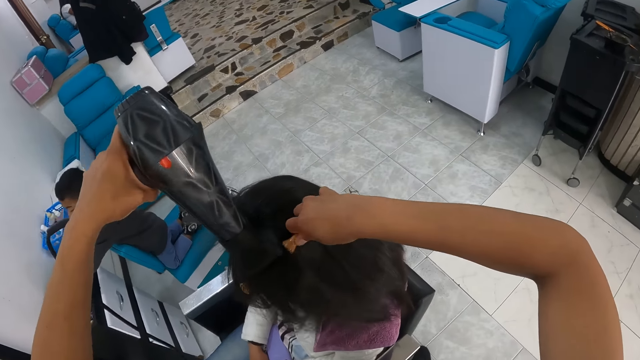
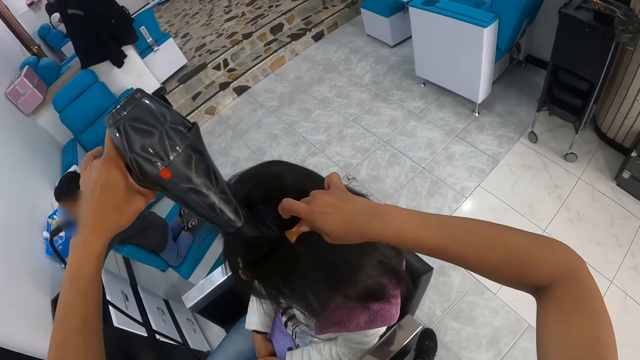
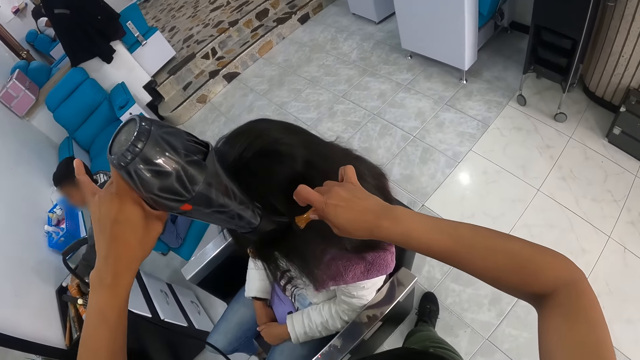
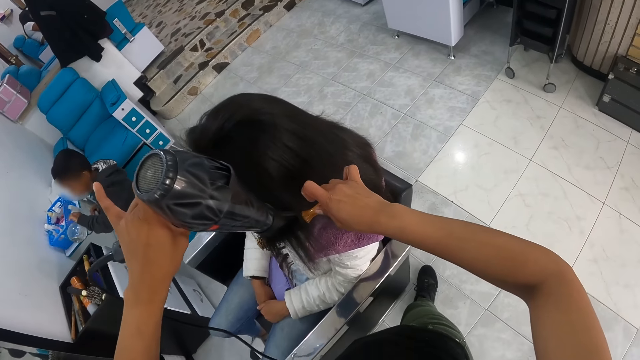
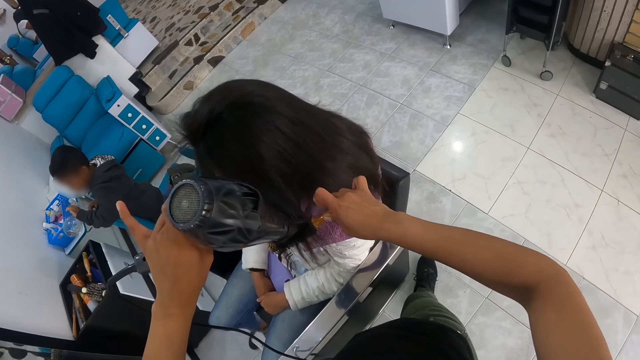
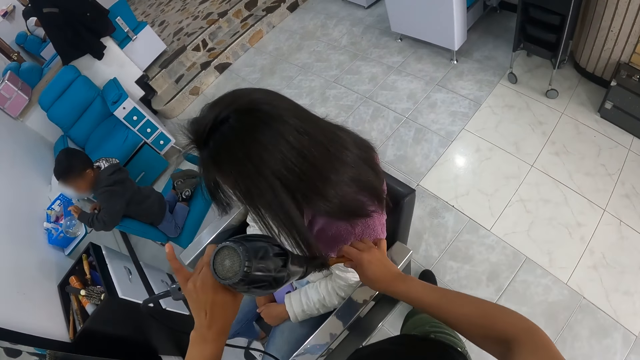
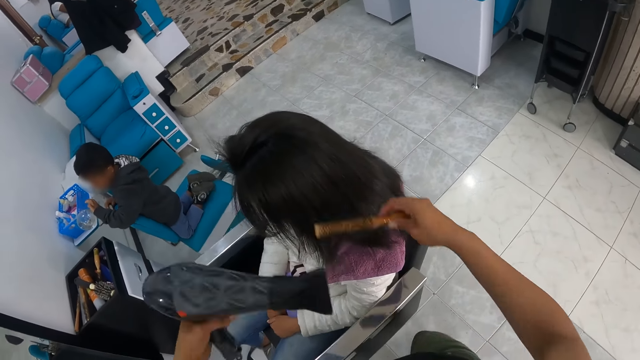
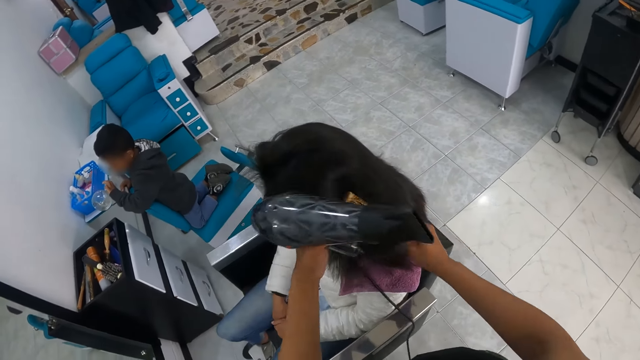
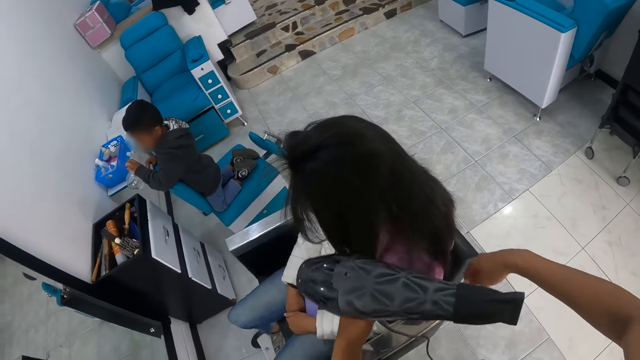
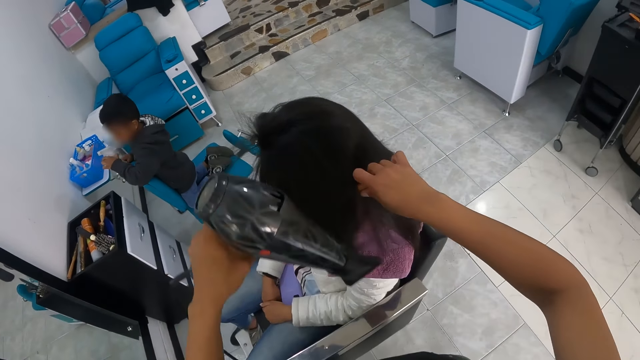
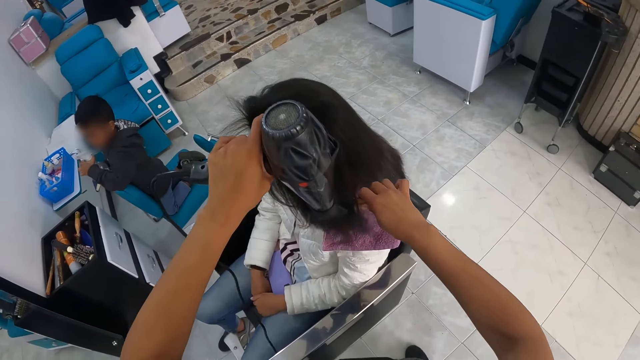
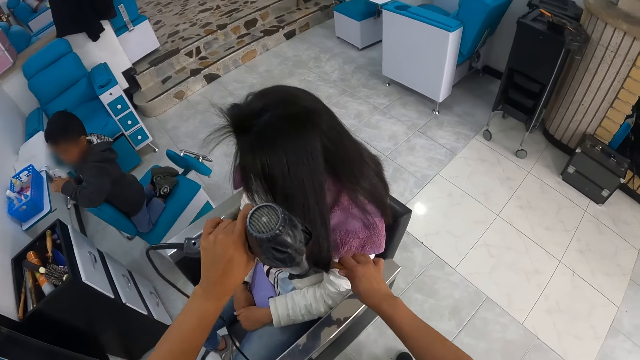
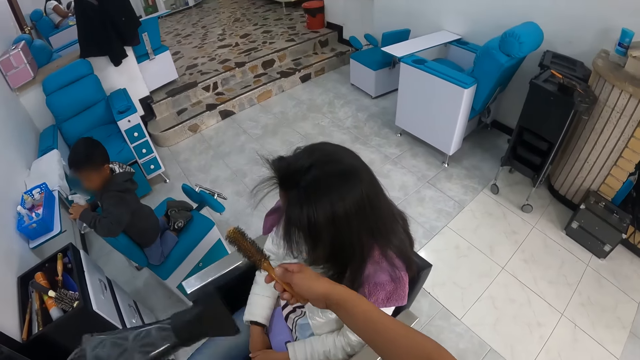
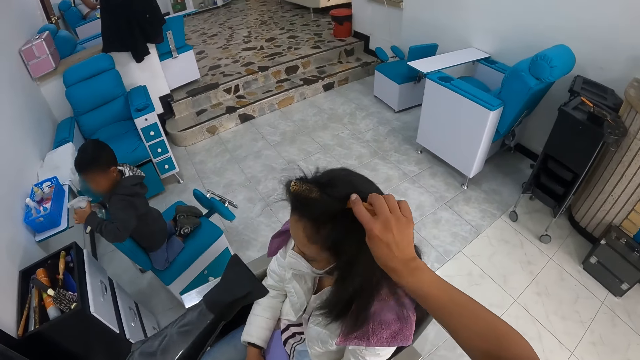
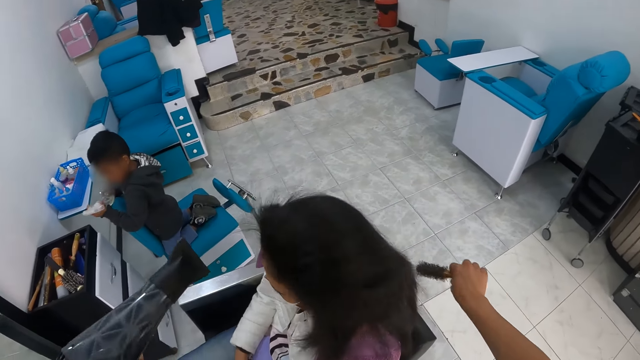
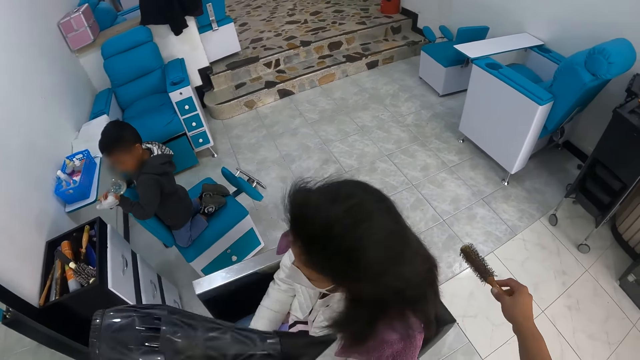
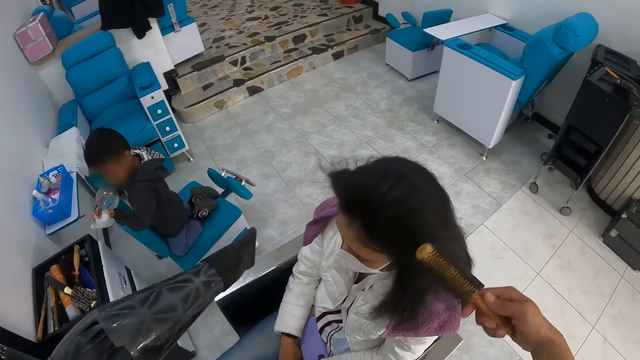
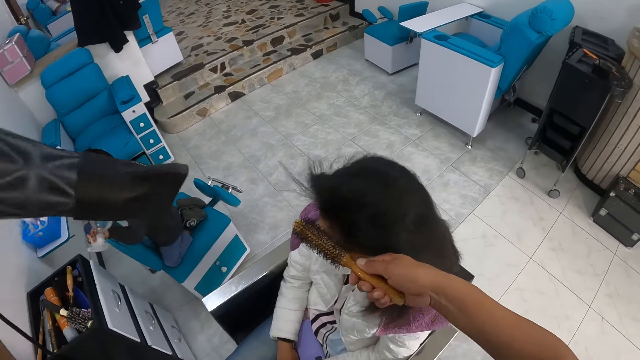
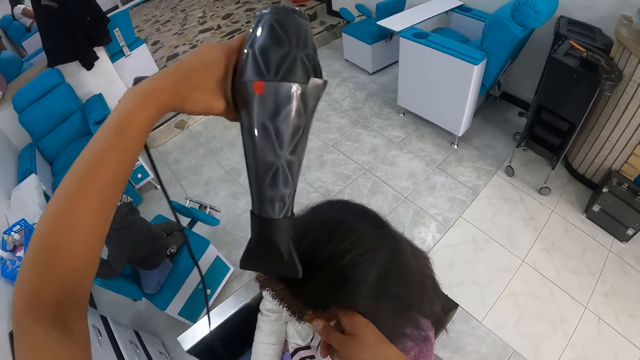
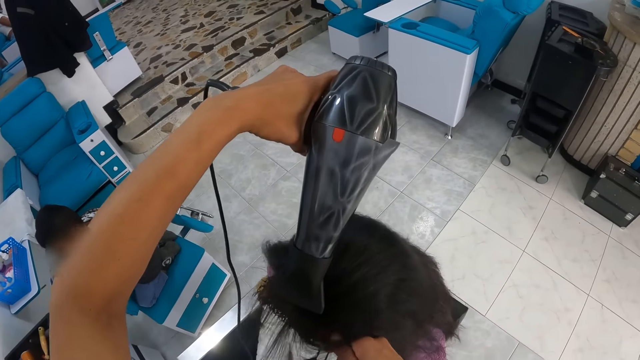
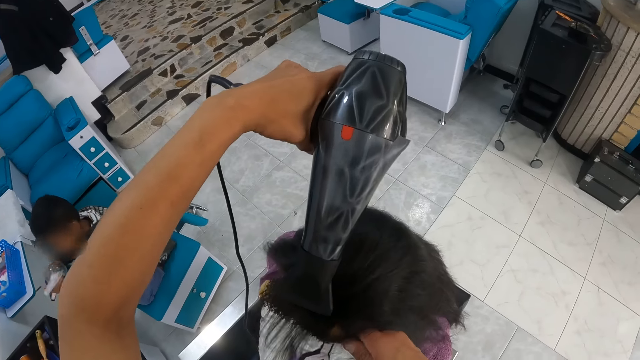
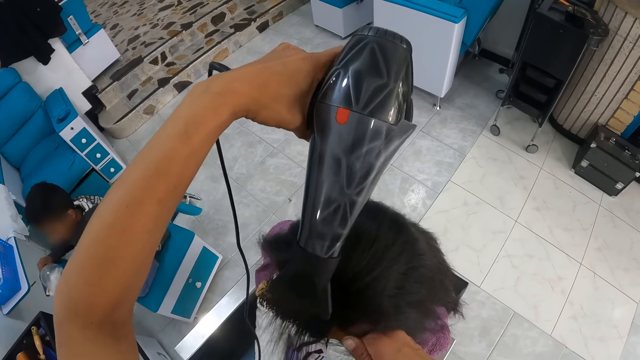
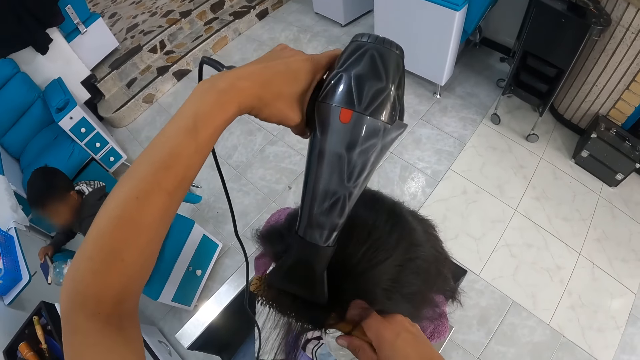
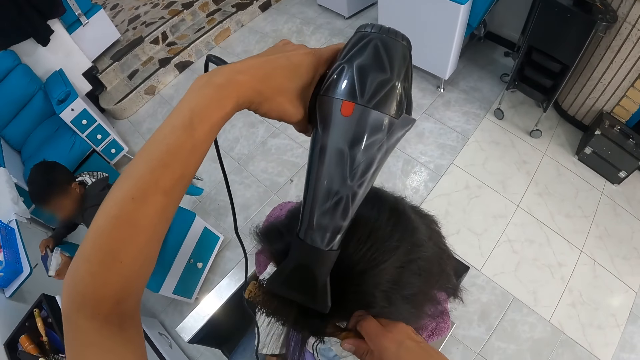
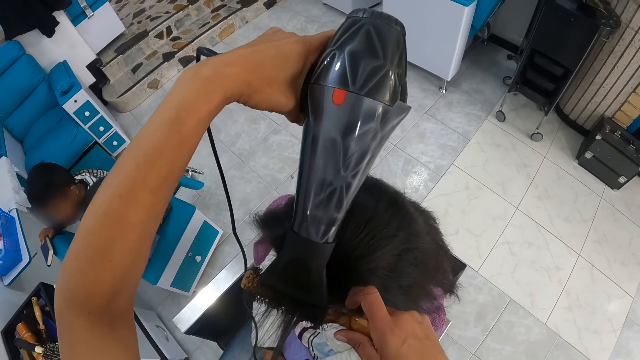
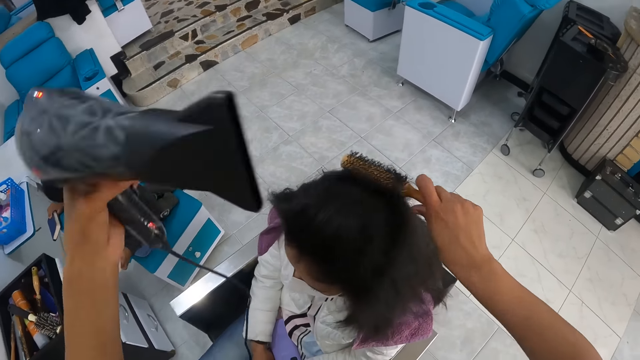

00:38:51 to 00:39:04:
The boy picks up the spray can from the drawer top with his left hand. The camera wearer combs a lady's hair and blow dries the lady's hair. The boy holds the spray can with his left hand. The boy shakes the spray can in his left hand.

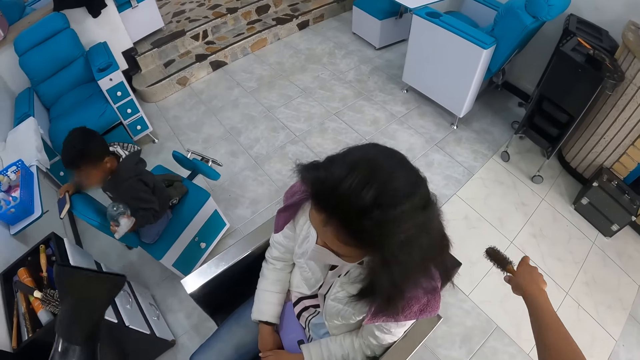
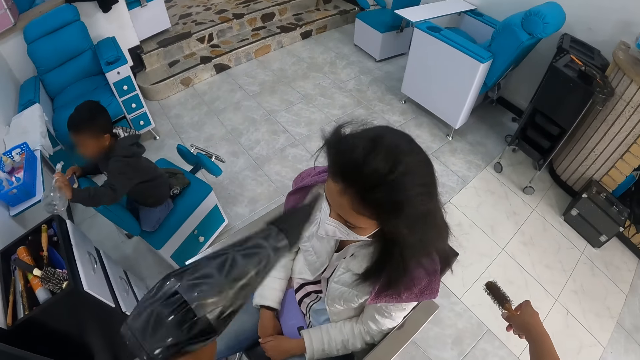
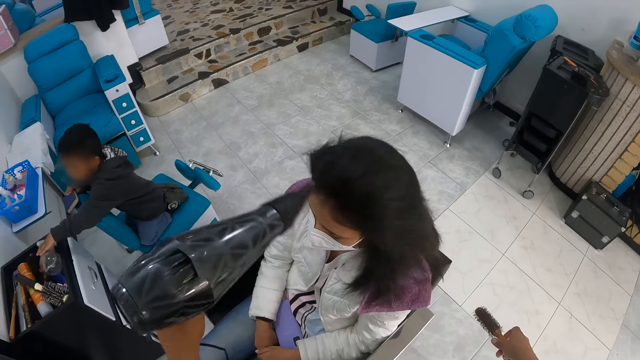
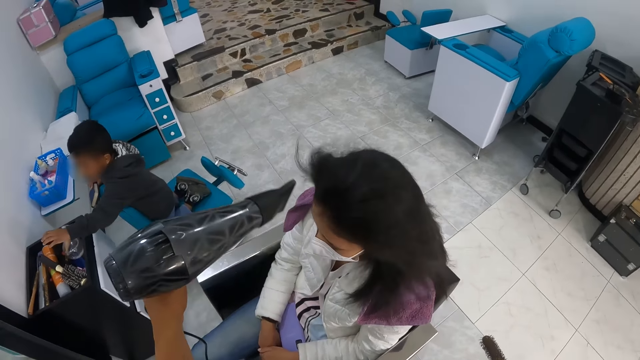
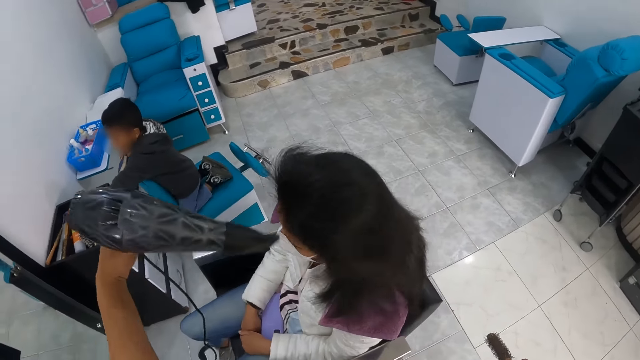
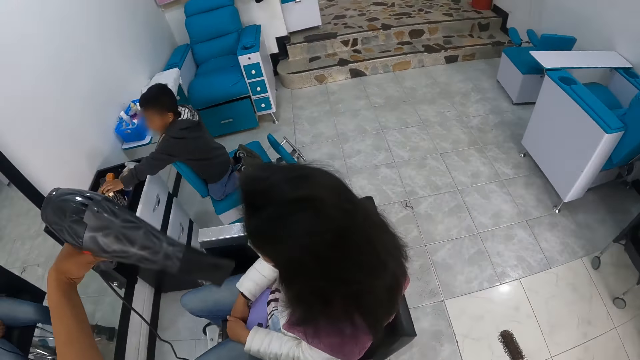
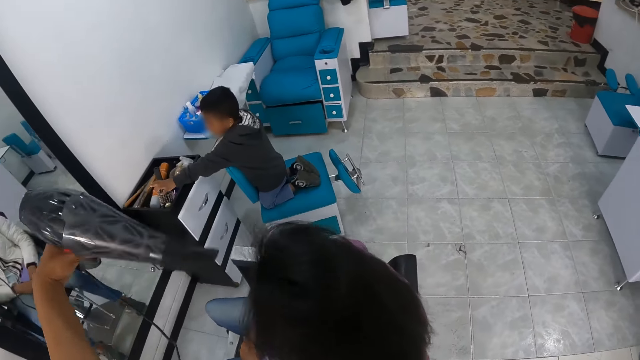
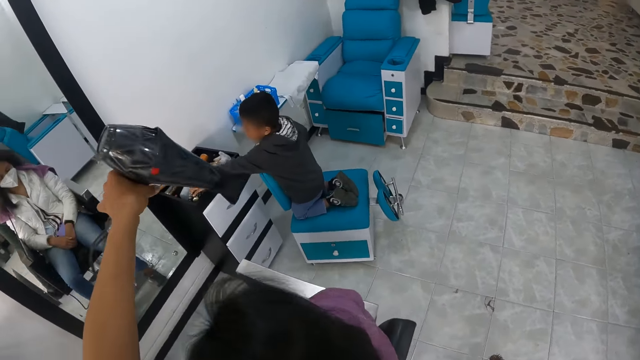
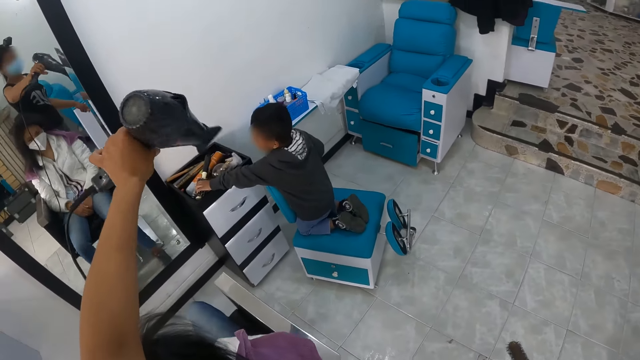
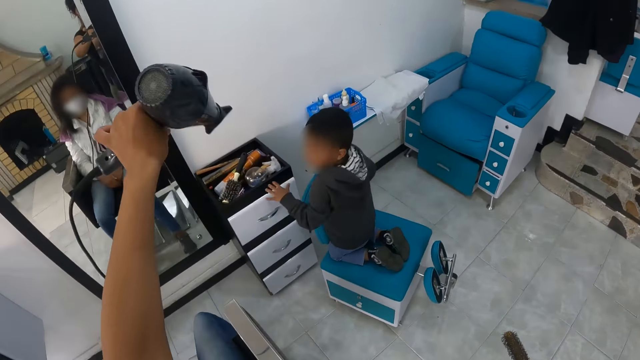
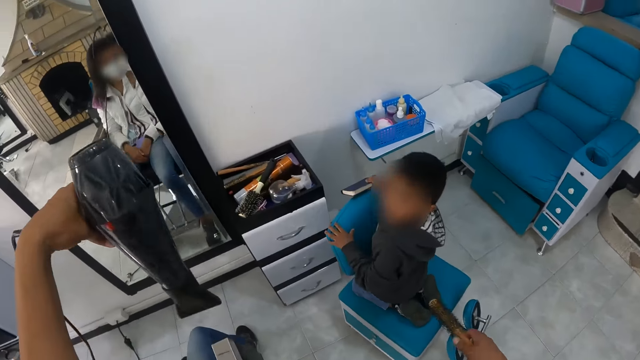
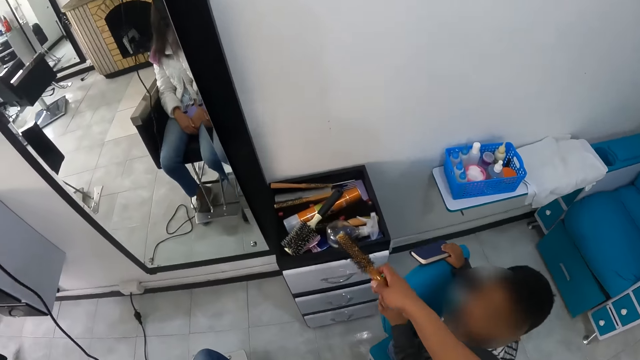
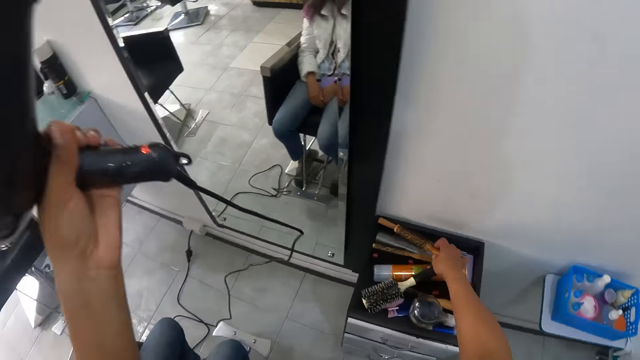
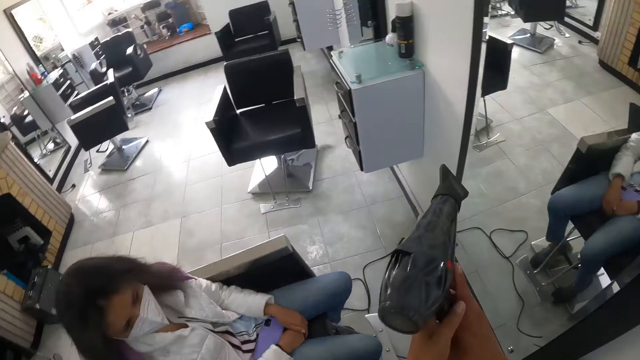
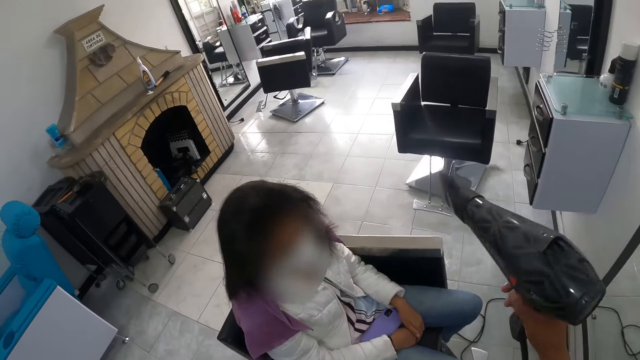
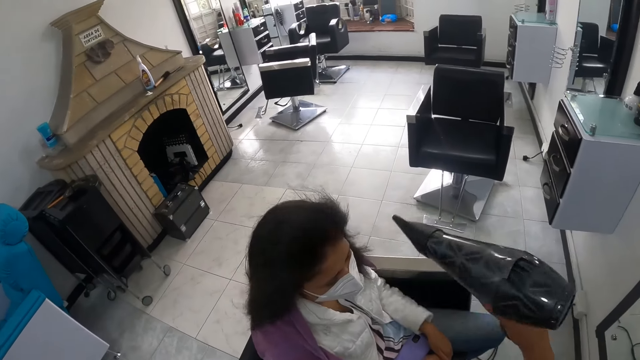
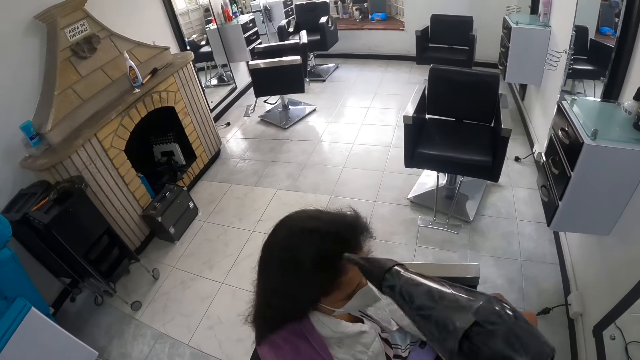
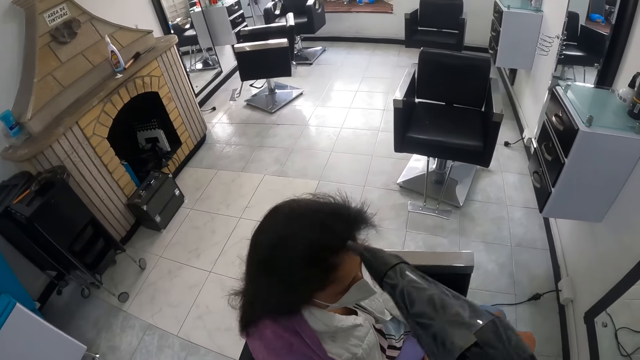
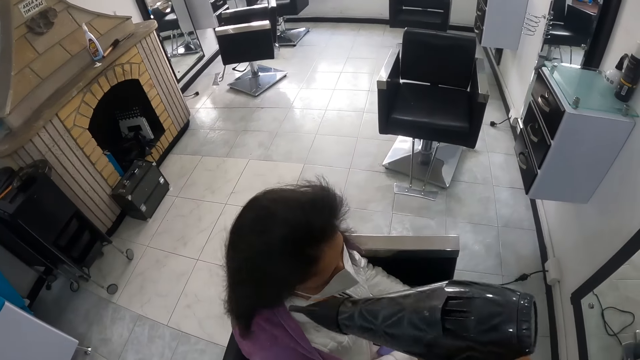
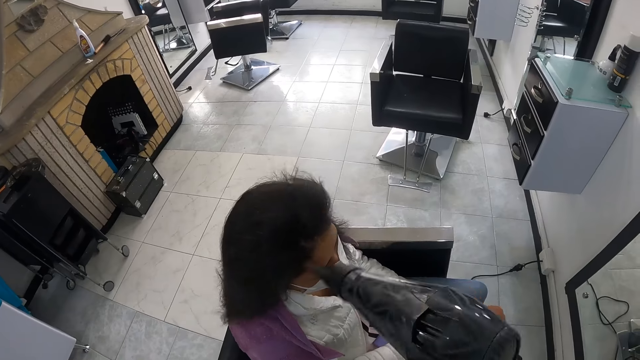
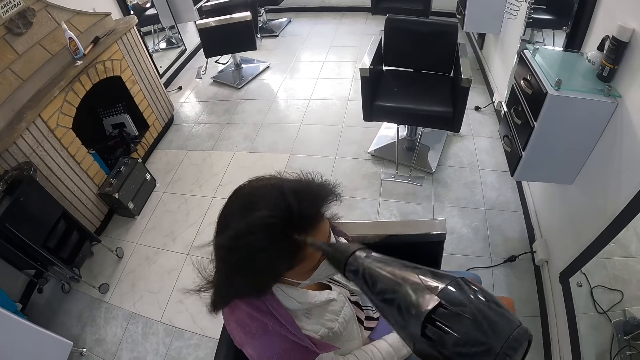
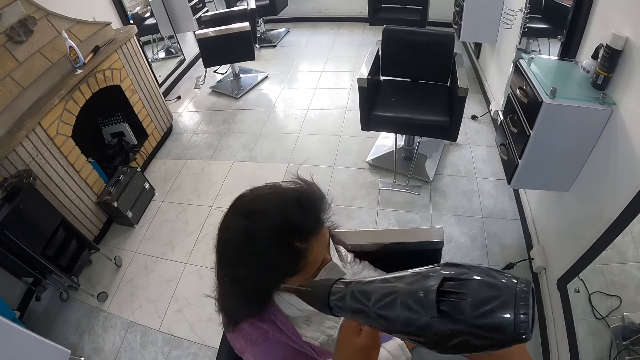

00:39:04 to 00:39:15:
The camera wearer blows the hair of a woman with the hair dryer in her left hand. The boy drops the spray can in the drawer top with his left hand and touches the wet brush in the drawer top with his left hand. The camera wearer shakes the hair dryer in her left hand. The boy places his left hand on the chair. The camera wearer converses with the boy. She drops the round hair brush on the drawer top with her right hand. She passes the hair dryer to her right hand with her left hand. She stares at the woman. She blows the hair of the woman with the hair dryer in her right hand.
